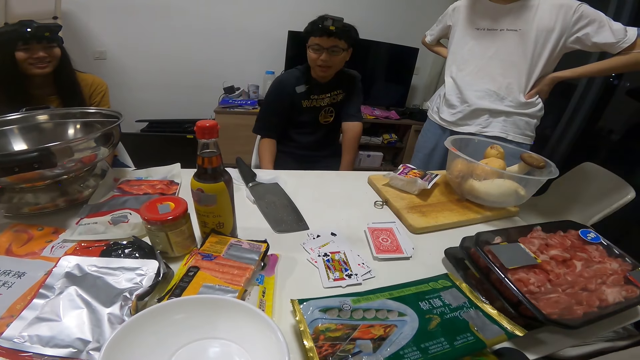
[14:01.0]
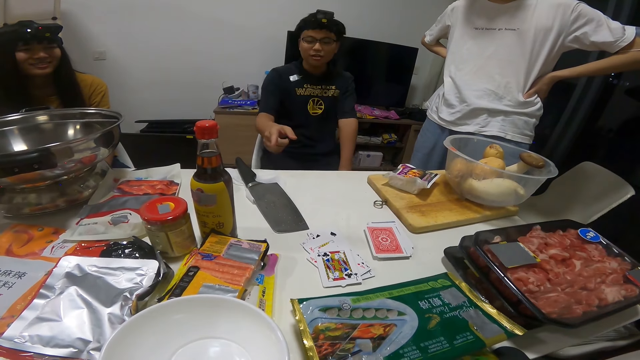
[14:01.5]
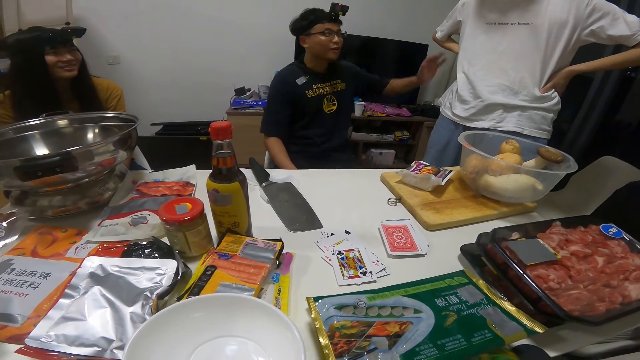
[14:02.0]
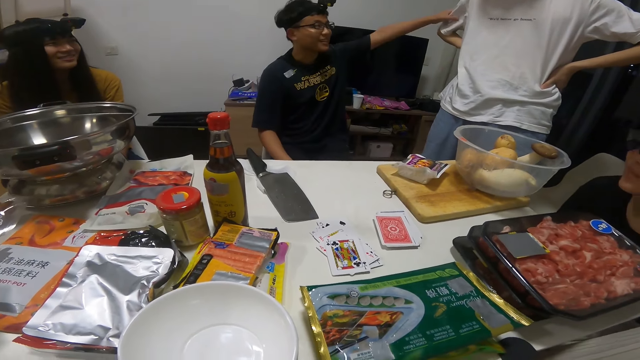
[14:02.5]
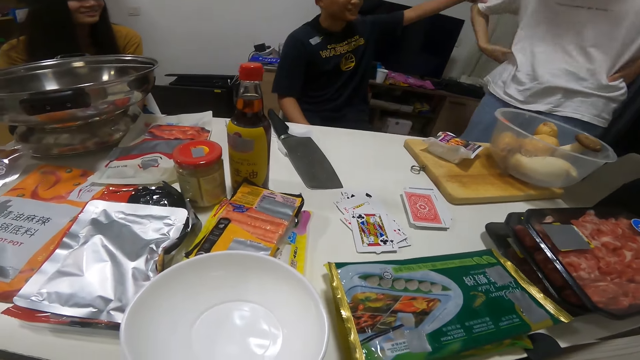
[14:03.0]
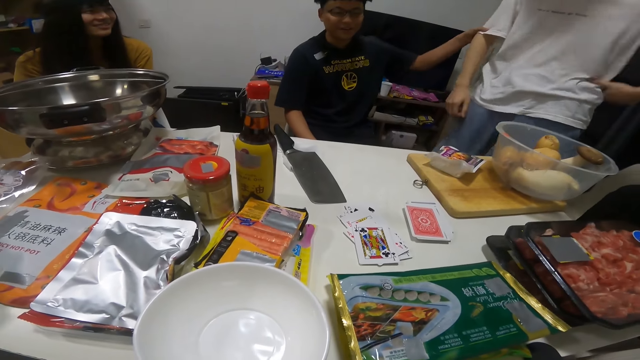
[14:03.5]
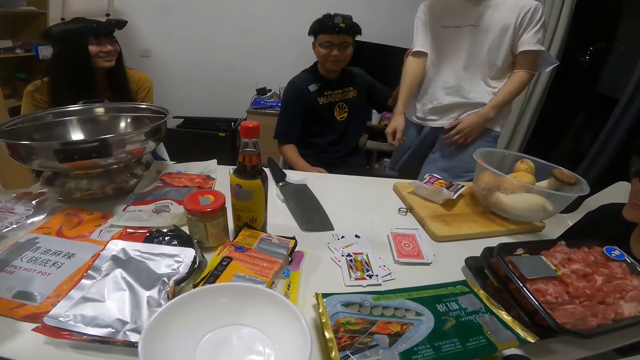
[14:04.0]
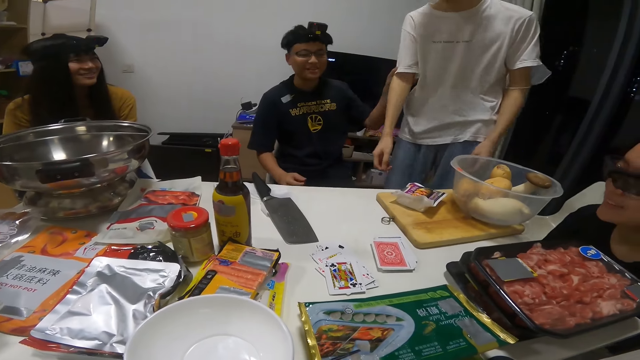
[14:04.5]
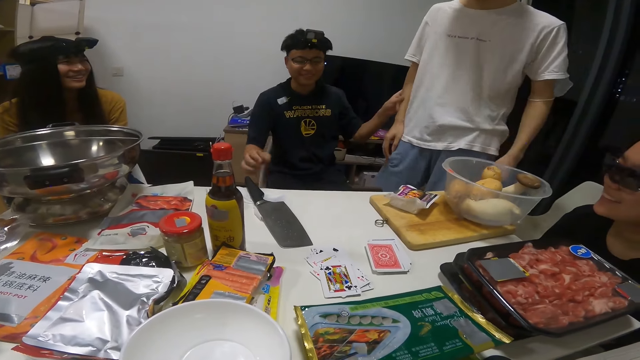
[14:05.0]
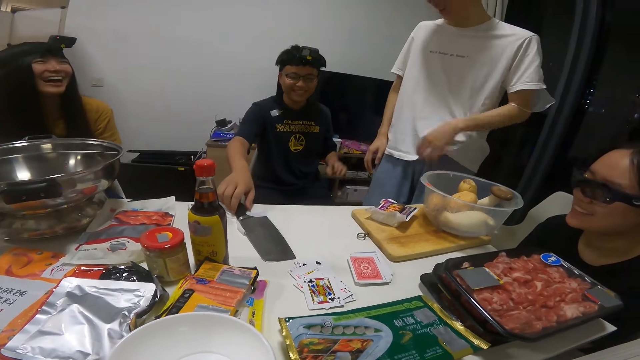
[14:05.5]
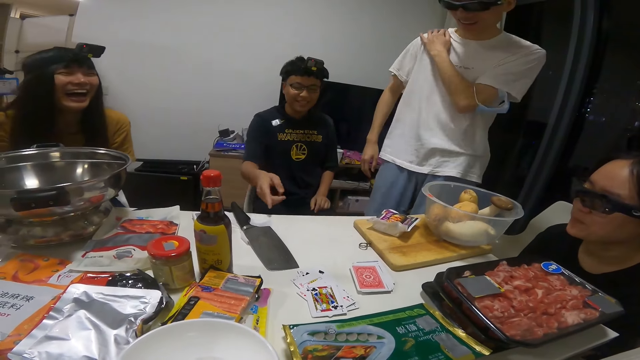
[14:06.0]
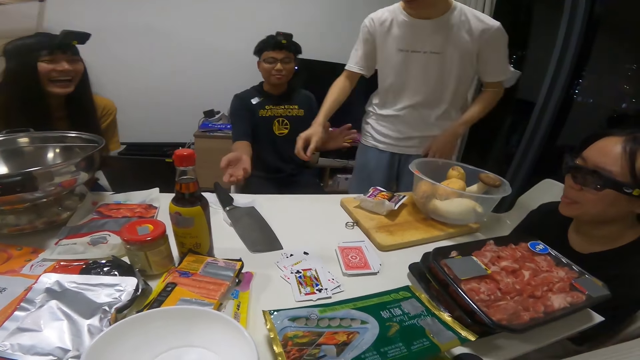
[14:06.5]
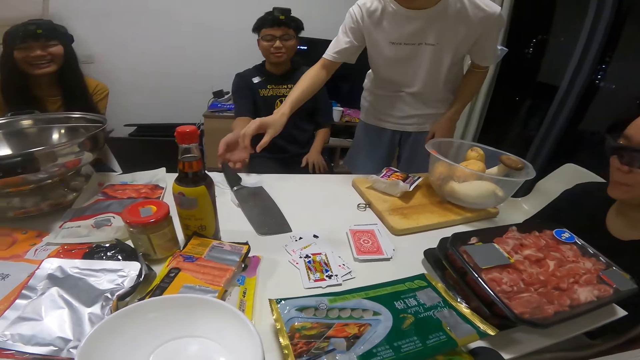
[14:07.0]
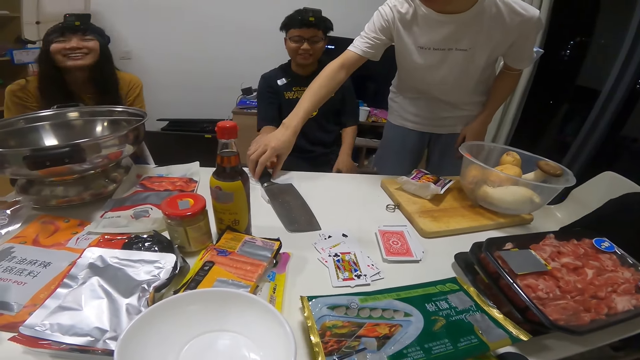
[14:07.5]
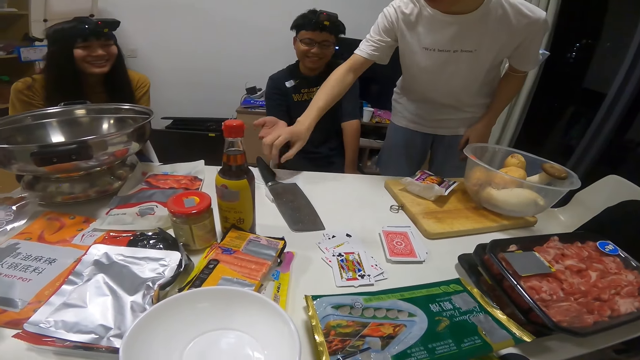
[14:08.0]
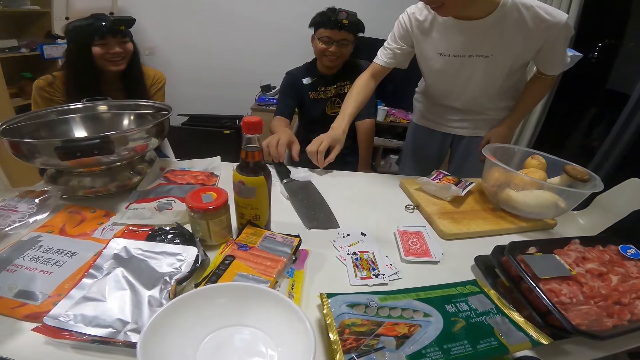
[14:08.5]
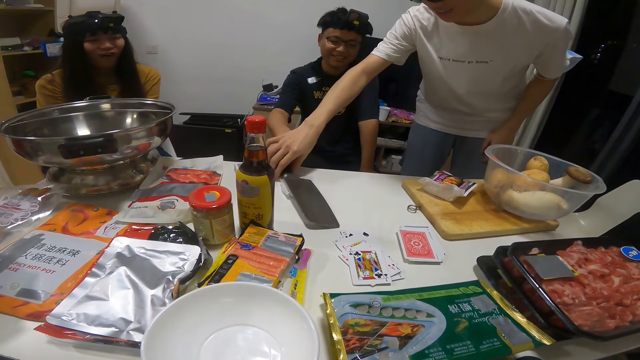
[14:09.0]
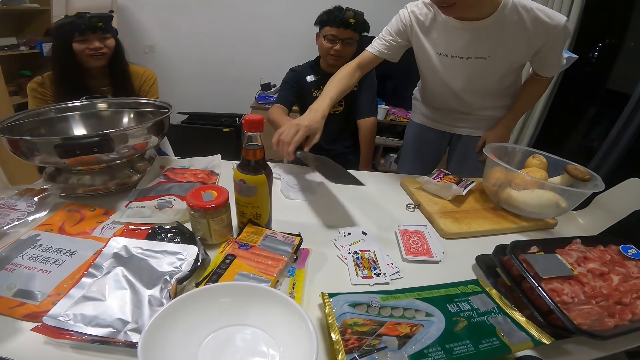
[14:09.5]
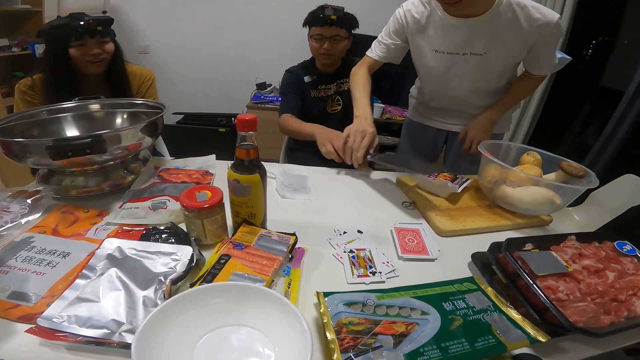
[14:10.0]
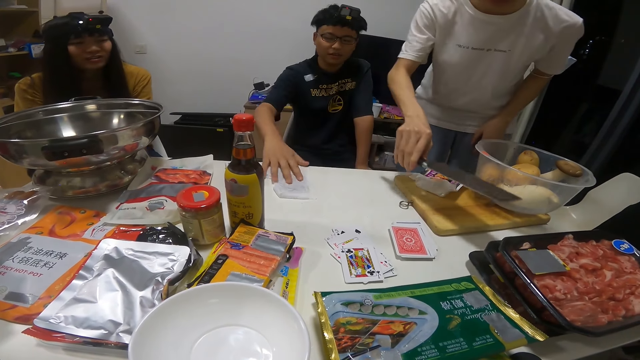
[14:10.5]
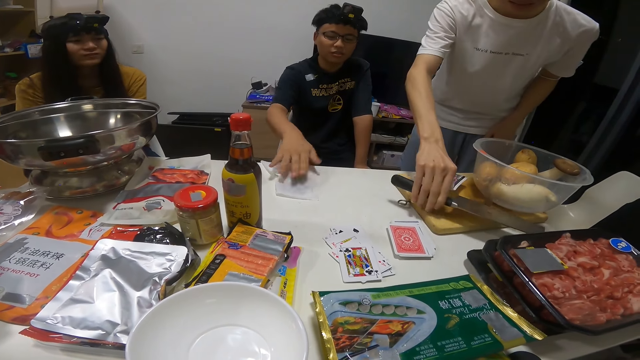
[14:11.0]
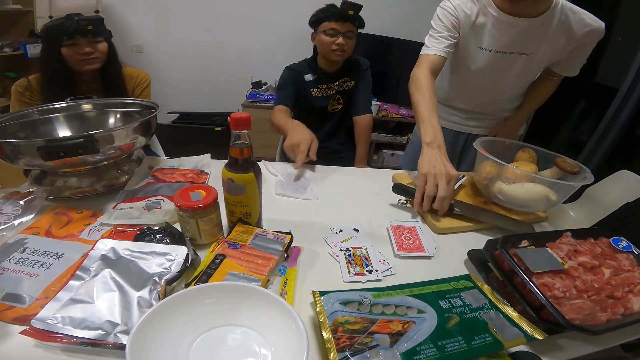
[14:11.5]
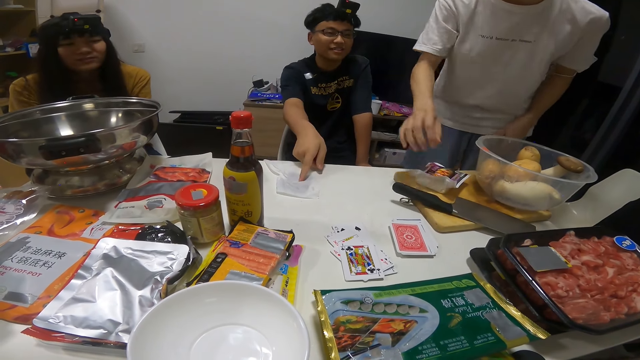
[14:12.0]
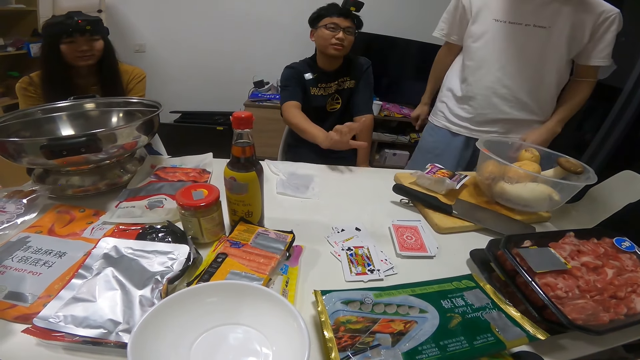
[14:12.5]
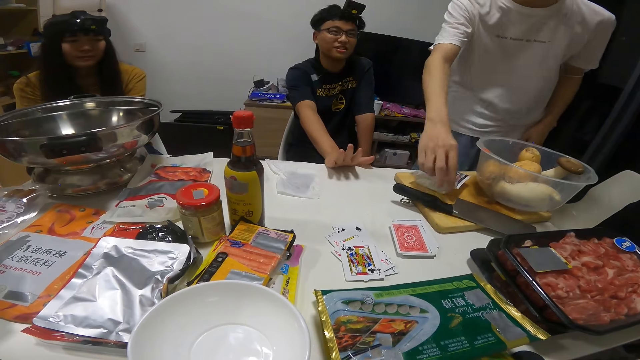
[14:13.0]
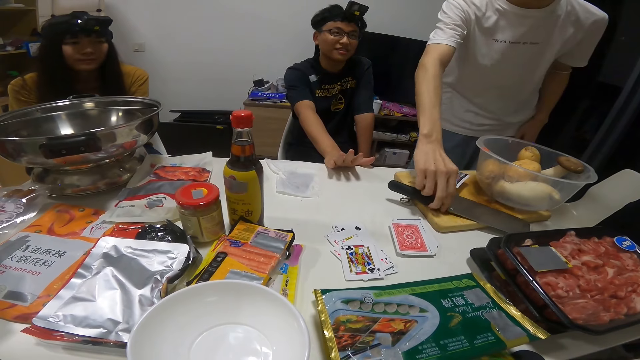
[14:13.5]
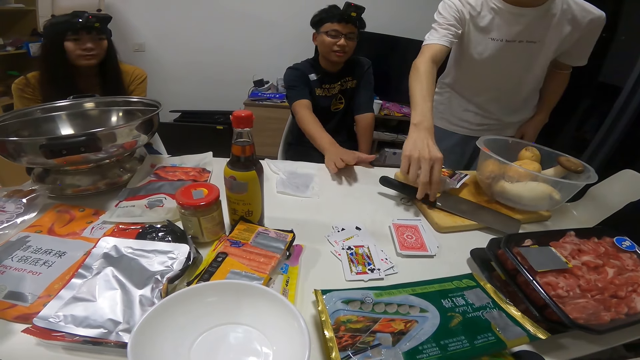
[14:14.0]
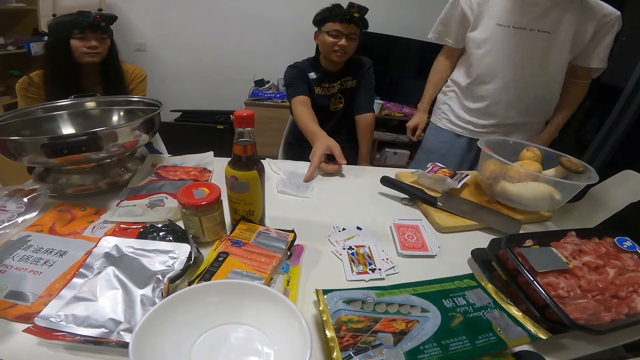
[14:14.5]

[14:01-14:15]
A man grabs another man's right arm with his right hand. The first man touches a knife on the table. The other man touches the cleaver knife on the table with his right hand, removes his right hand from the cleaver knife on the table, and lifts the cleaver knife from the table with his right hand. The first man lifts the cleaver knife from the table with his right hand. The first man removes his right hand from the cleaver knife and touches a tissue covered card on the table with his right hand. The other man drops the cleaver knife in his right hand on a chopping board on the table. The first man removes his right hand from the tissue covered card on the table. The other man moves the cleaver knife on the chopping board on the table with his right hand.

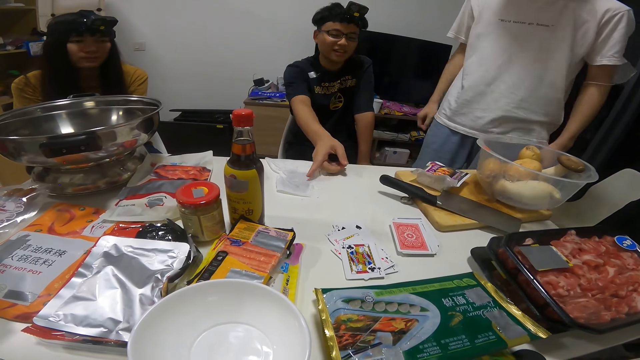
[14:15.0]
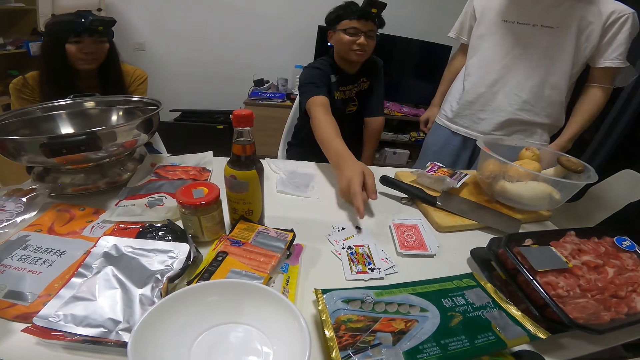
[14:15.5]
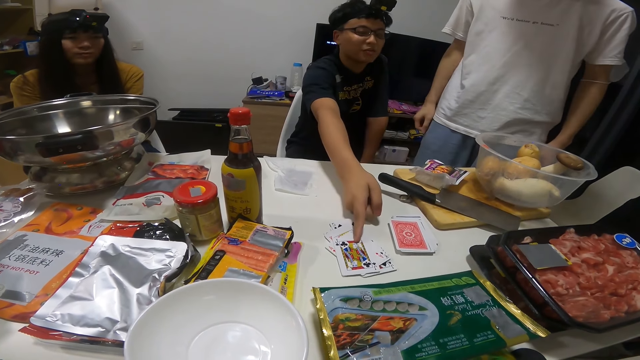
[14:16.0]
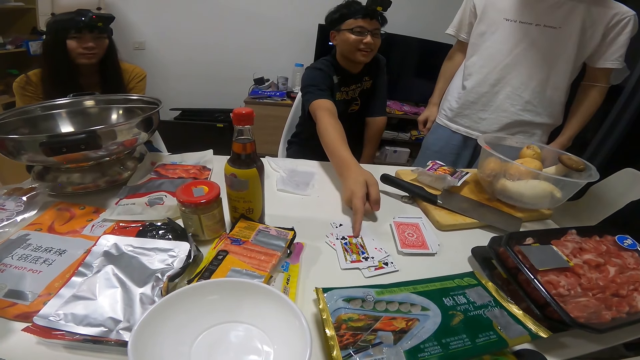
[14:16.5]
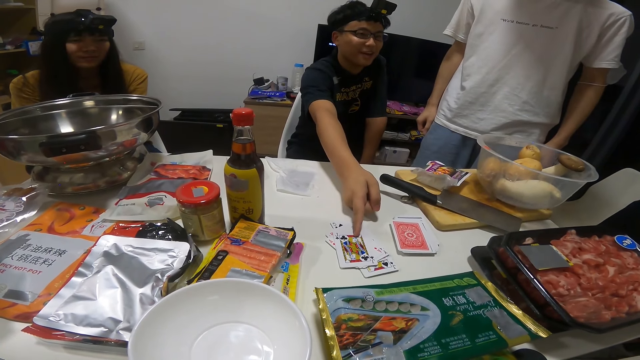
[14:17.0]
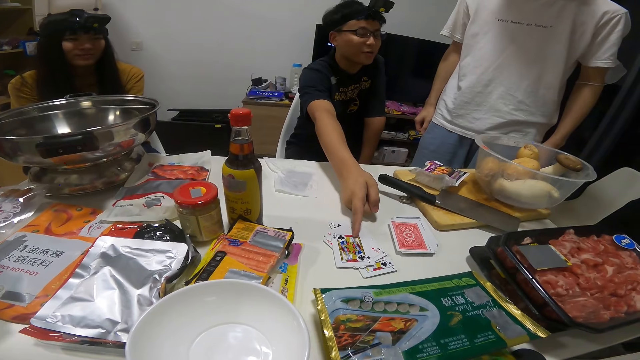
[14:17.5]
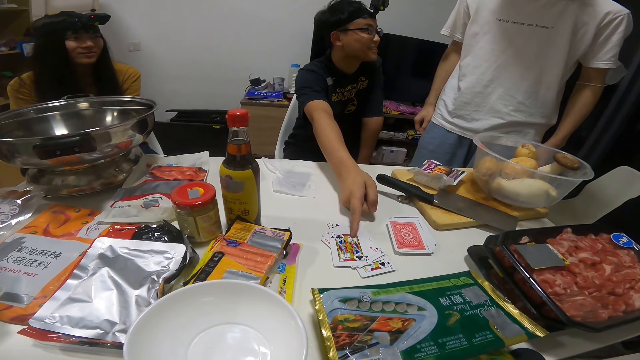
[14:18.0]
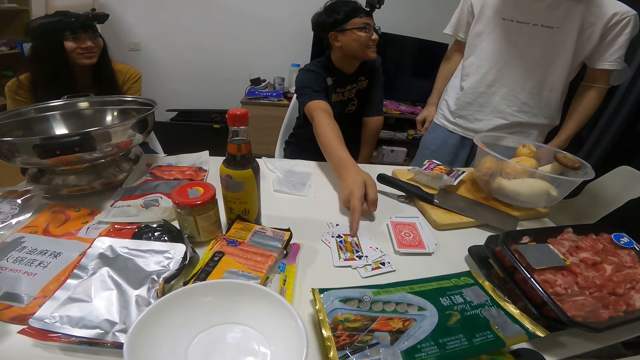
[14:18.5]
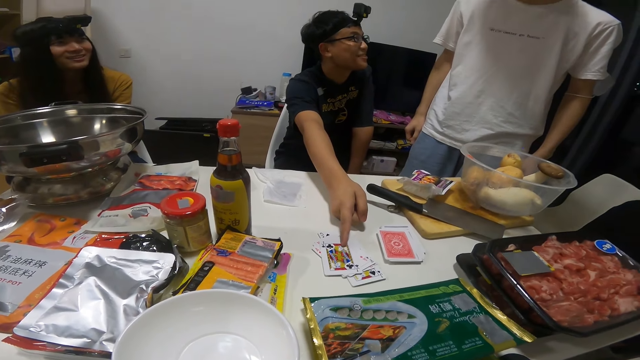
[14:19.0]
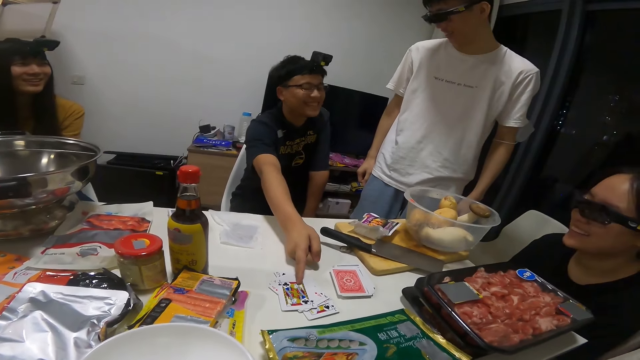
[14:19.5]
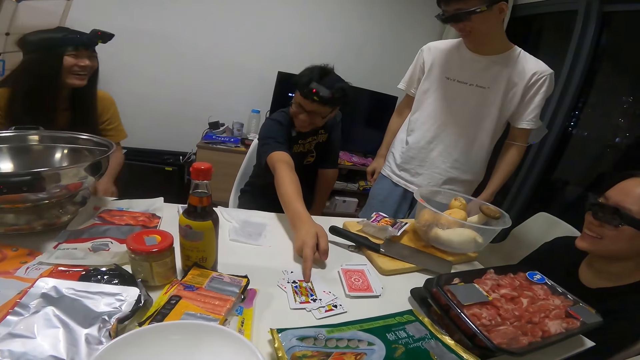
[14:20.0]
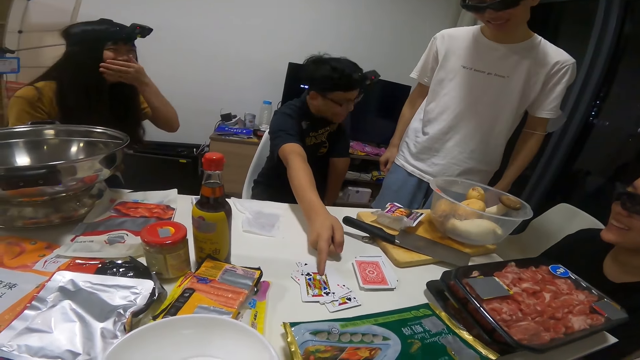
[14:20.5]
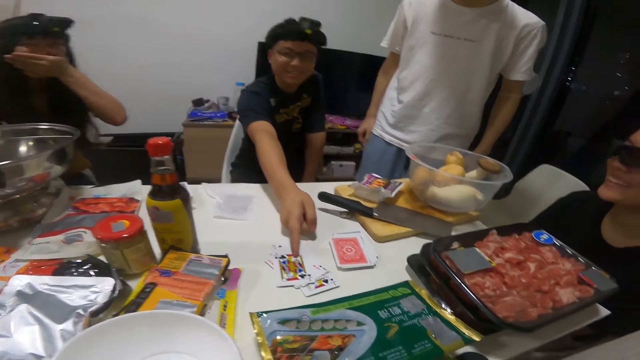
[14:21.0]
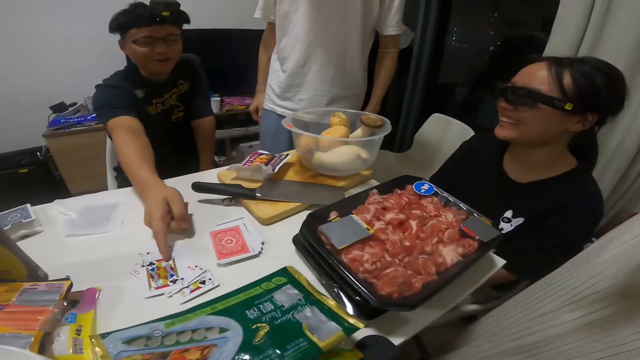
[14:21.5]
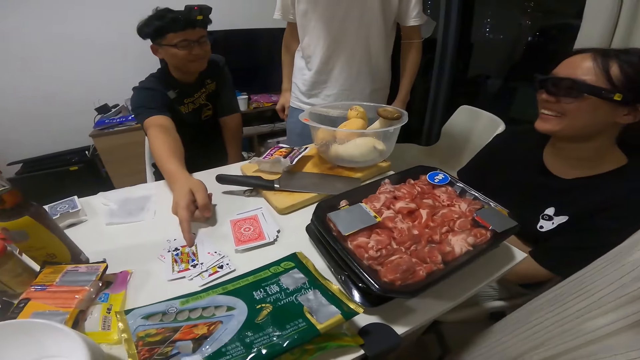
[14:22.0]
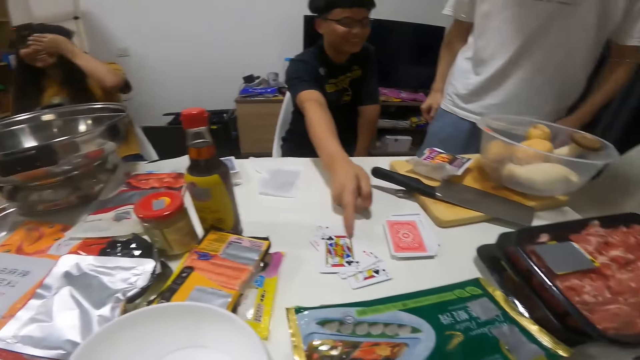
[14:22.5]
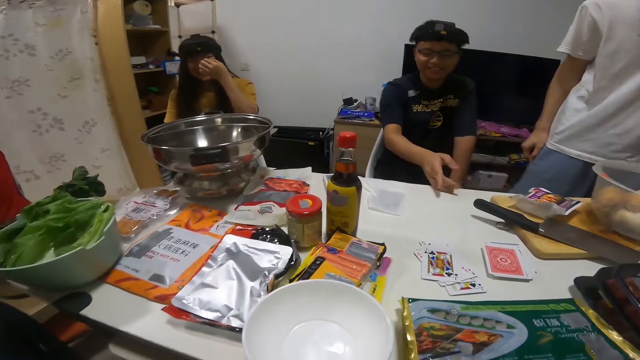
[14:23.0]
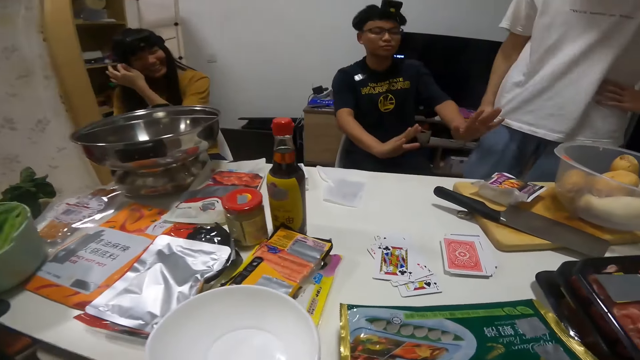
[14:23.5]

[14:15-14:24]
A man touches the tissue covered card on the table with his right finger and touches the face up playing cards on the table with his right finger. The man touches the cards on the table.
